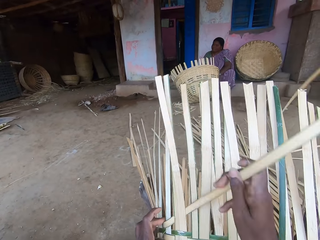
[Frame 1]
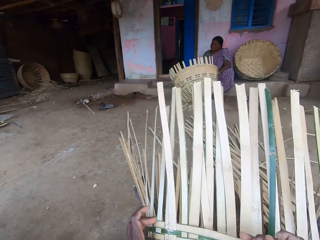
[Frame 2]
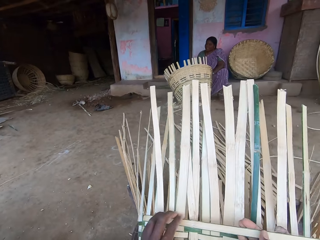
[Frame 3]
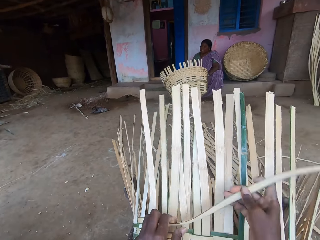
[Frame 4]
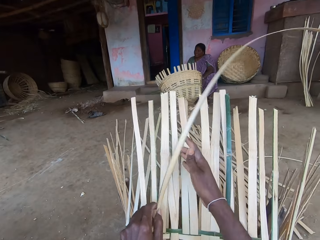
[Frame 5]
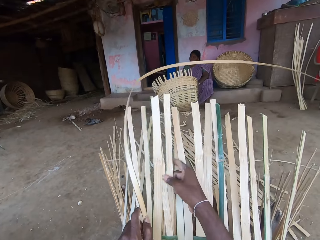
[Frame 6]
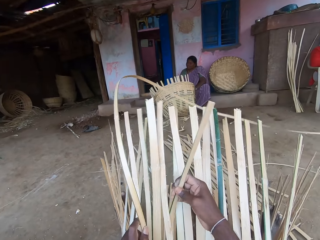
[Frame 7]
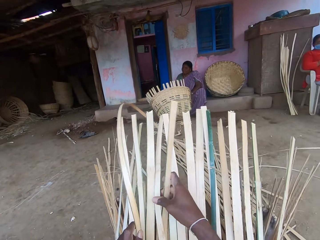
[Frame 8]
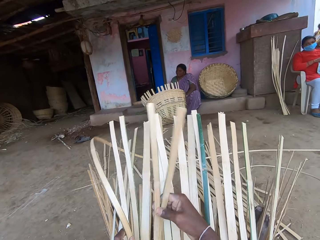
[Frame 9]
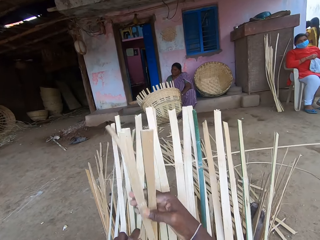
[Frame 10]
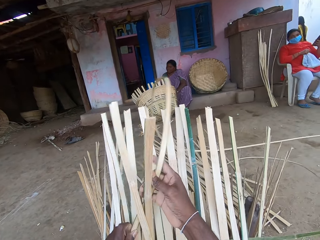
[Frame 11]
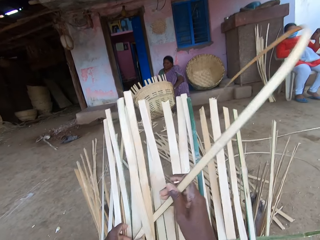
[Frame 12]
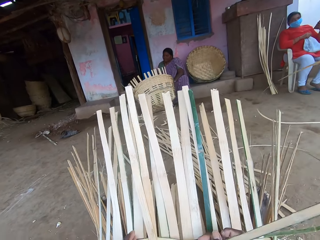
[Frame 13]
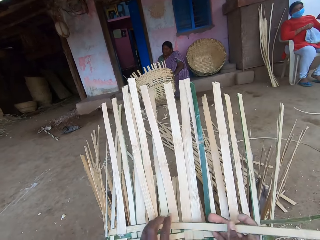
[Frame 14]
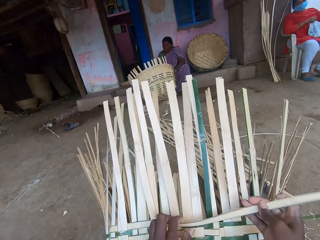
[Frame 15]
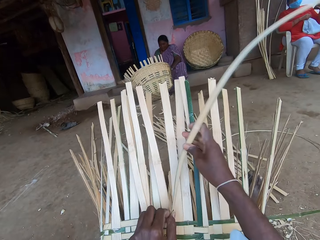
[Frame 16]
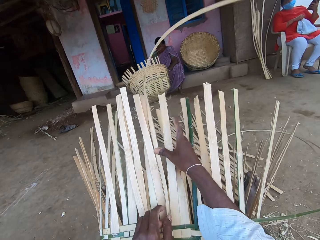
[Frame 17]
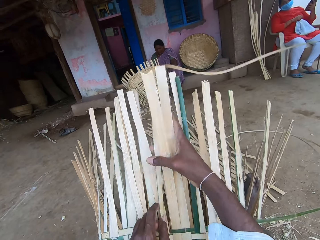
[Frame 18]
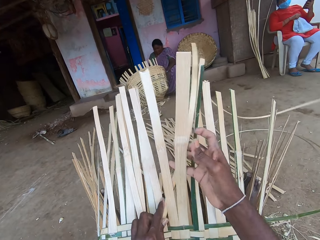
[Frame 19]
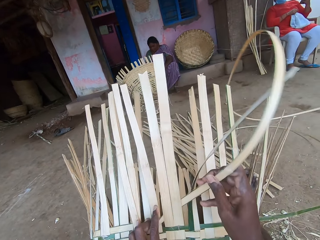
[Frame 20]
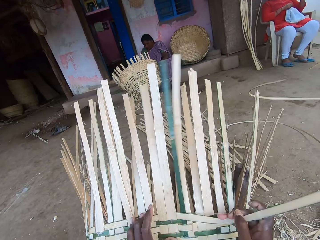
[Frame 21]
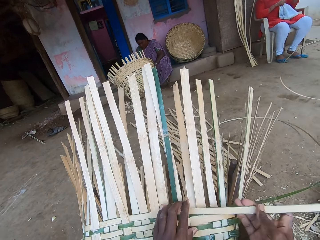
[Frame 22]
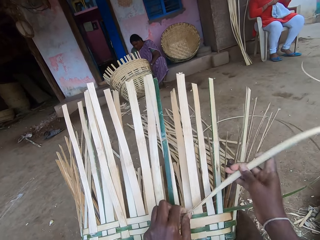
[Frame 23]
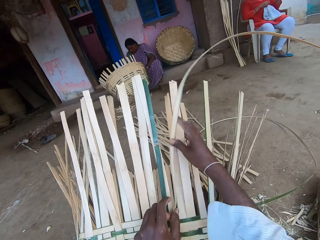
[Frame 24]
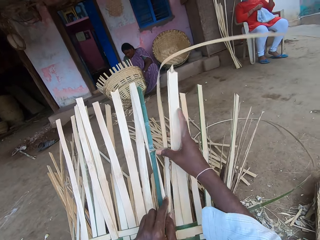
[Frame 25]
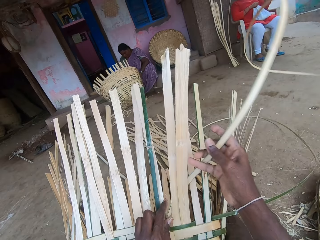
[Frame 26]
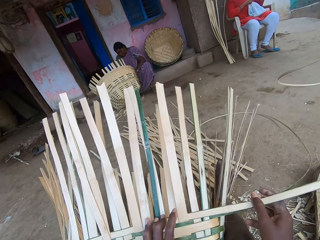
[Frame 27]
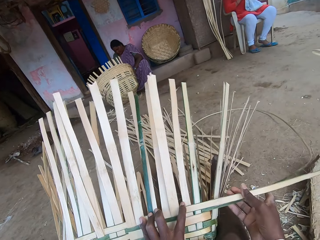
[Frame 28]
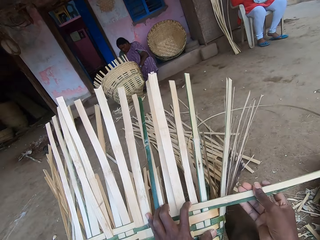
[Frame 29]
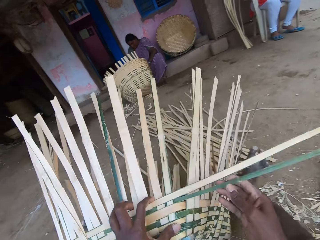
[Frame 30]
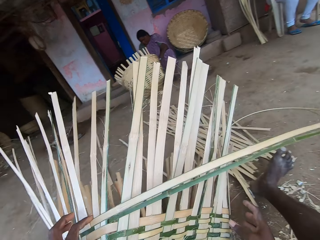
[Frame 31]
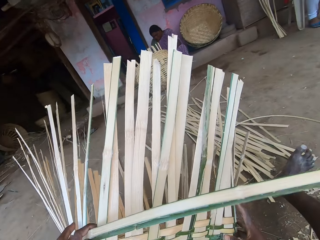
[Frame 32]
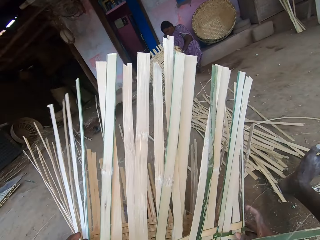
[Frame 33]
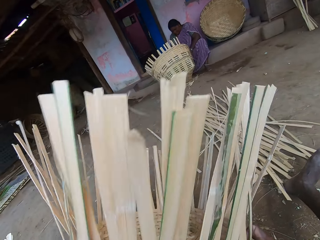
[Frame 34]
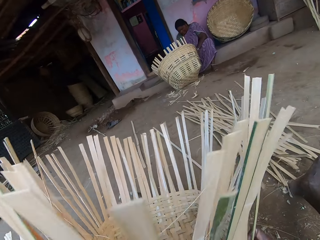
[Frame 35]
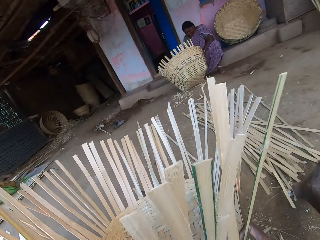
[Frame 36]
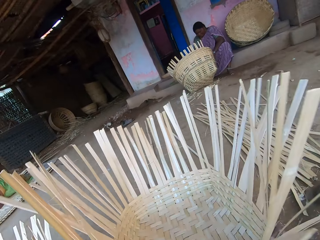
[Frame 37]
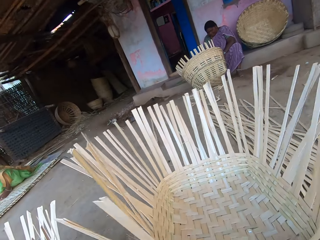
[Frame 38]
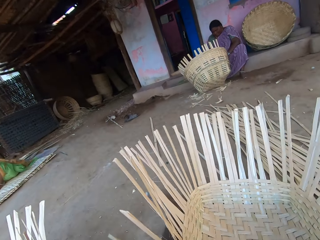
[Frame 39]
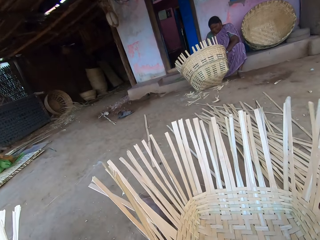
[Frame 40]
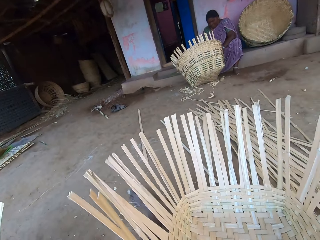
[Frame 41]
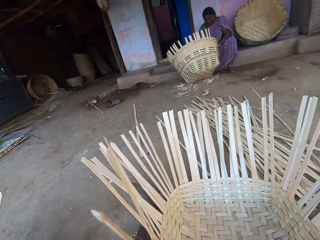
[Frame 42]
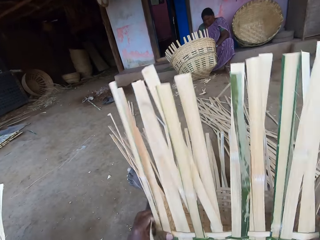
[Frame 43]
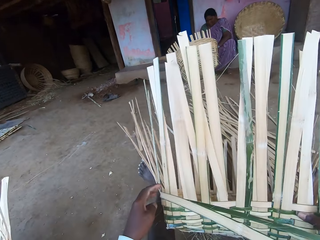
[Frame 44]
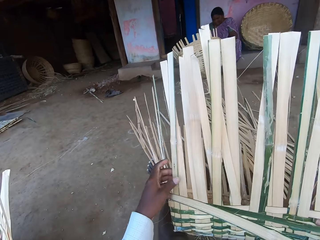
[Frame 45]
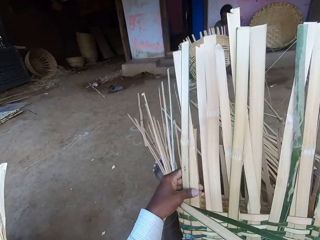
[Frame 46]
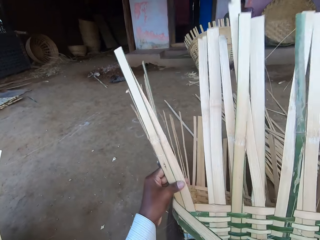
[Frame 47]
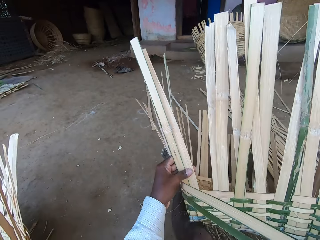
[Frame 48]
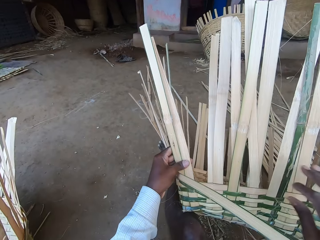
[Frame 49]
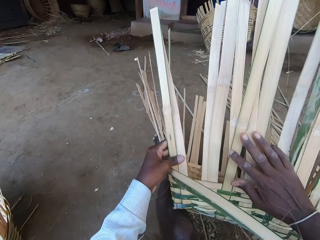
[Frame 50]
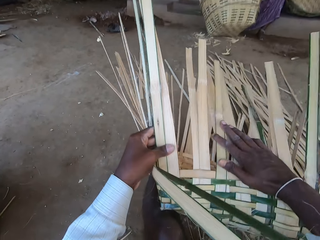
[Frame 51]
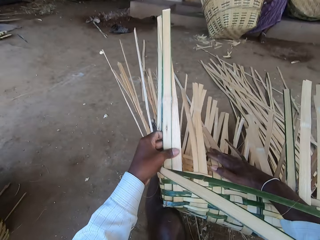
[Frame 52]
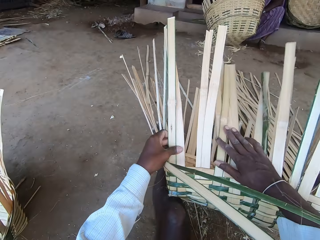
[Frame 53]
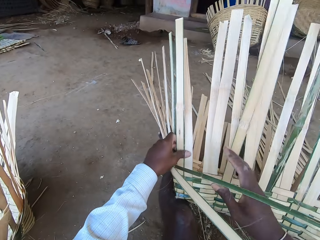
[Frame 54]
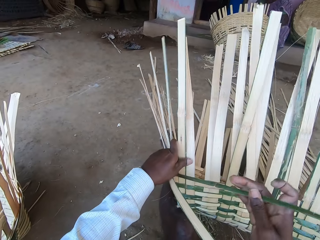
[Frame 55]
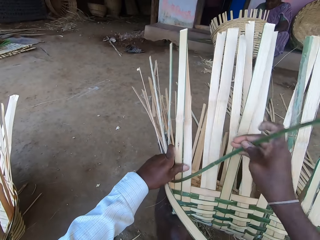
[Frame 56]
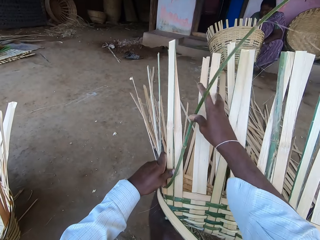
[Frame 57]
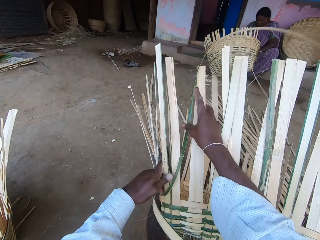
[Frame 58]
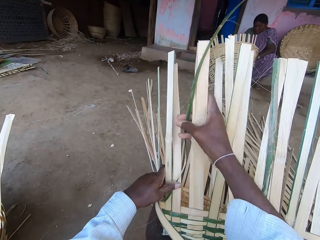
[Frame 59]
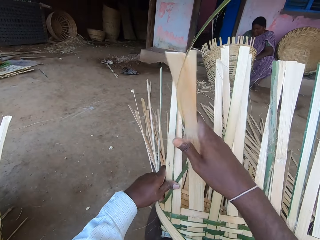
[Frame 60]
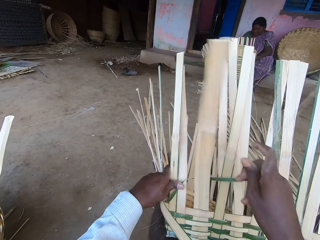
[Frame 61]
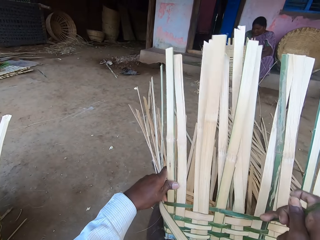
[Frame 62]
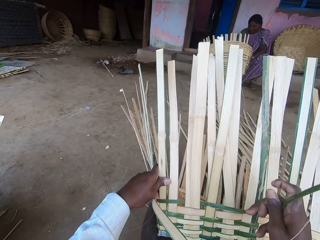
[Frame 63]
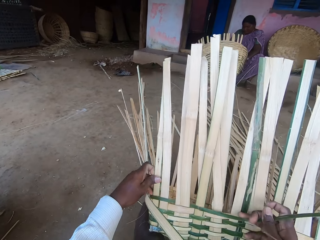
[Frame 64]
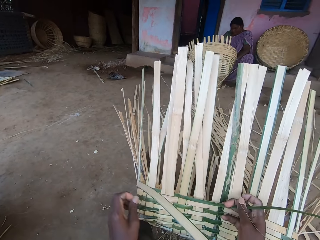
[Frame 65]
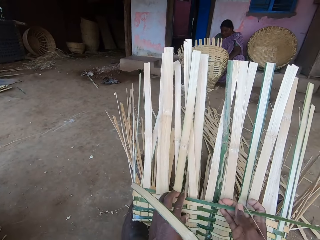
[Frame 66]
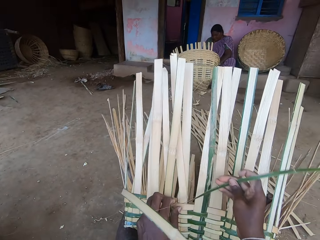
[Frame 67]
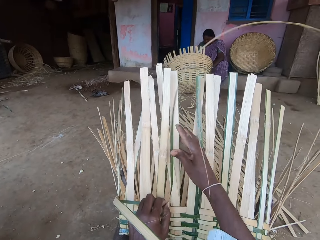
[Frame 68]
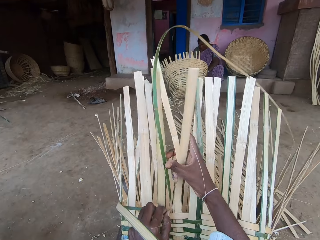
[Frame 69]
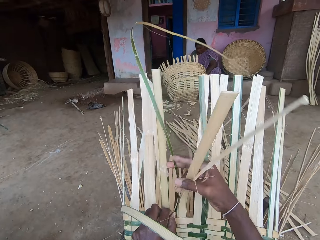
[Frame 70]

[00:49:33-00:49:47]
The camera wearer weaves a basket. He turns the basket around with both hands. He weaves the basket. He pushes the basket down with his right hand. He straightens the basket.

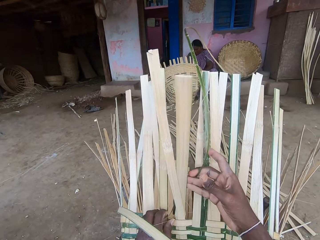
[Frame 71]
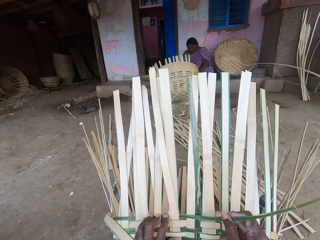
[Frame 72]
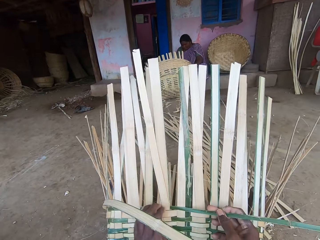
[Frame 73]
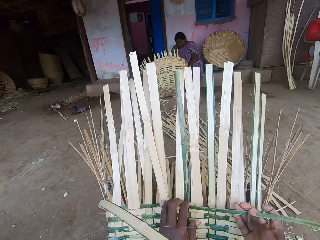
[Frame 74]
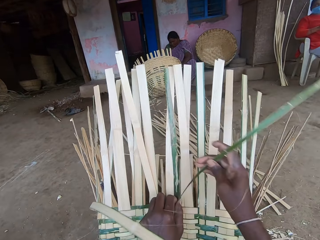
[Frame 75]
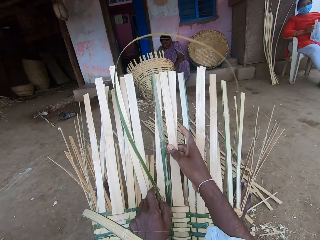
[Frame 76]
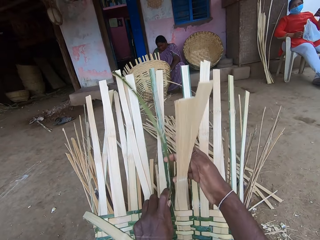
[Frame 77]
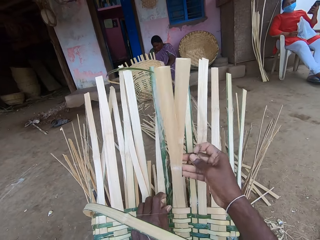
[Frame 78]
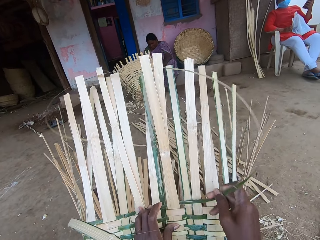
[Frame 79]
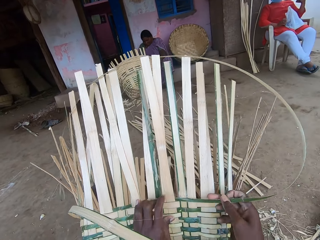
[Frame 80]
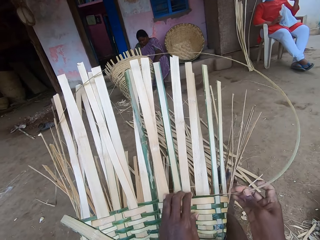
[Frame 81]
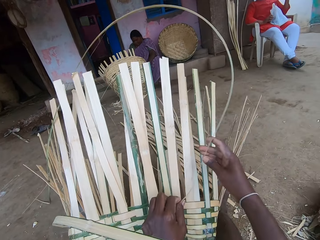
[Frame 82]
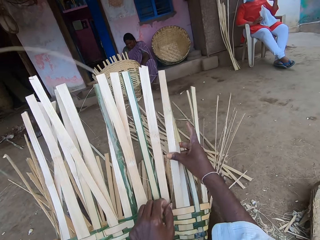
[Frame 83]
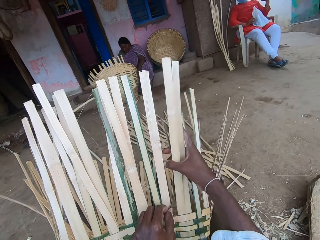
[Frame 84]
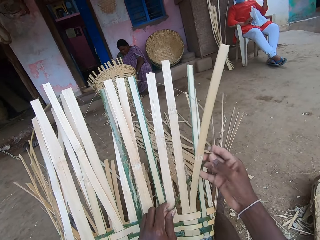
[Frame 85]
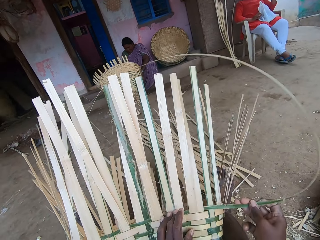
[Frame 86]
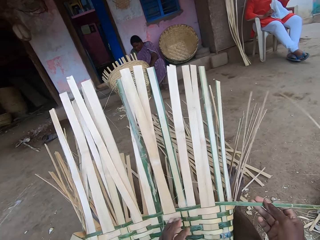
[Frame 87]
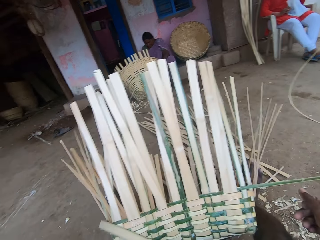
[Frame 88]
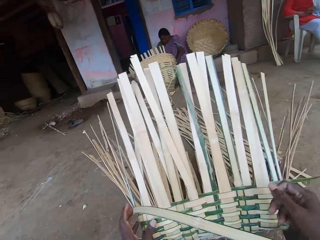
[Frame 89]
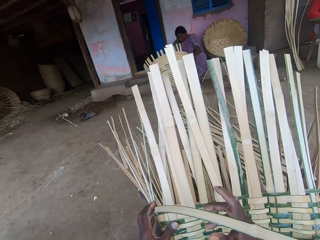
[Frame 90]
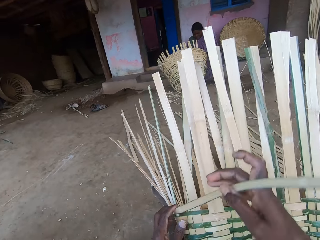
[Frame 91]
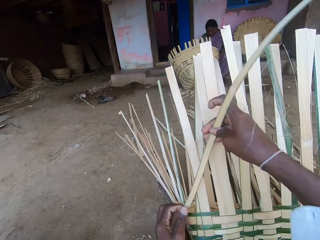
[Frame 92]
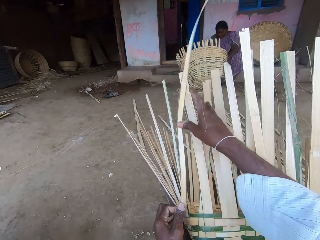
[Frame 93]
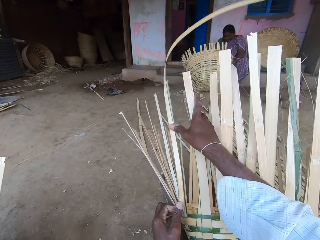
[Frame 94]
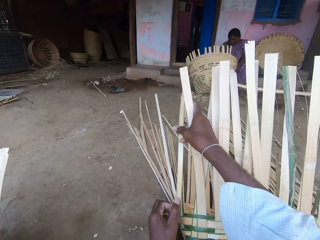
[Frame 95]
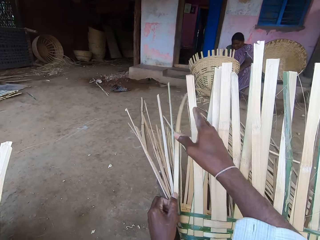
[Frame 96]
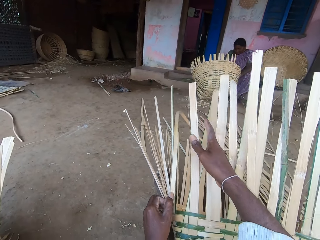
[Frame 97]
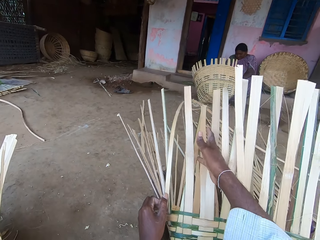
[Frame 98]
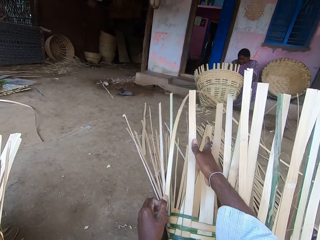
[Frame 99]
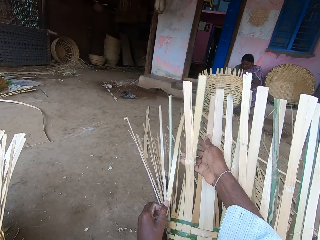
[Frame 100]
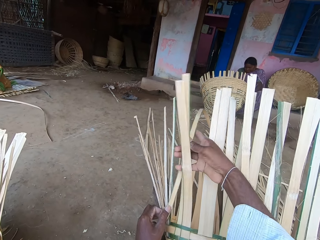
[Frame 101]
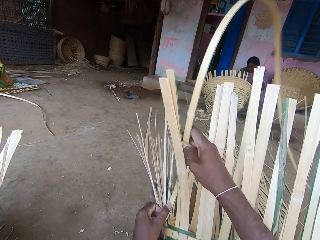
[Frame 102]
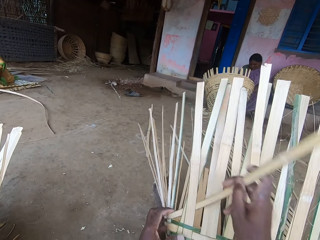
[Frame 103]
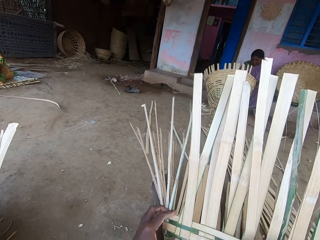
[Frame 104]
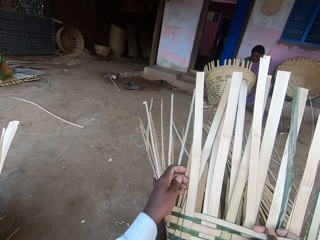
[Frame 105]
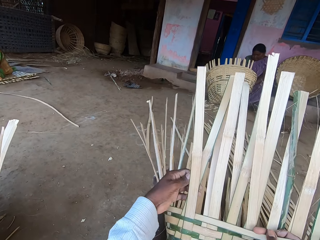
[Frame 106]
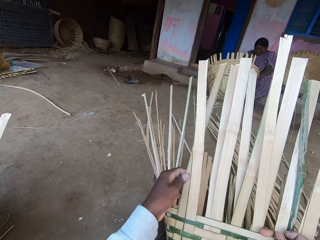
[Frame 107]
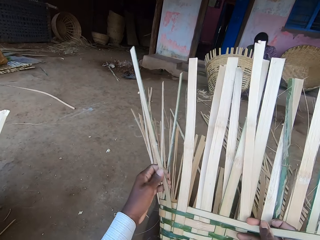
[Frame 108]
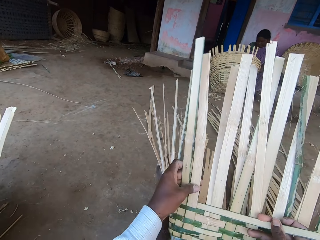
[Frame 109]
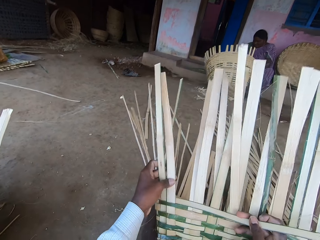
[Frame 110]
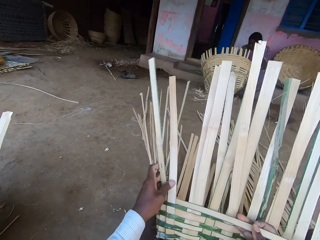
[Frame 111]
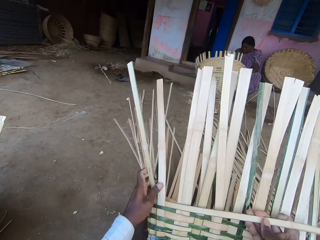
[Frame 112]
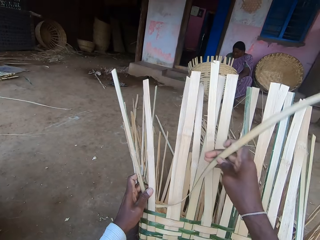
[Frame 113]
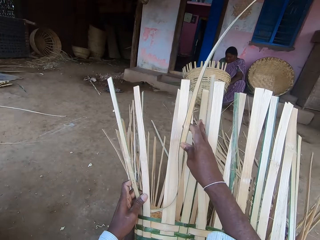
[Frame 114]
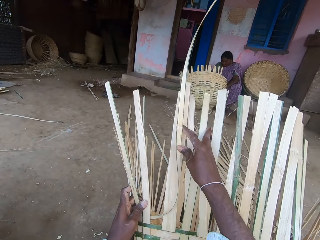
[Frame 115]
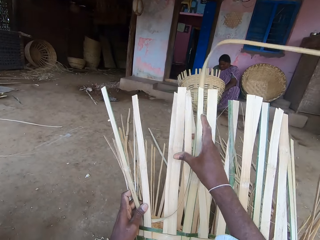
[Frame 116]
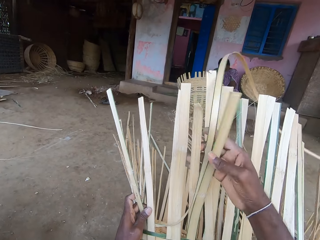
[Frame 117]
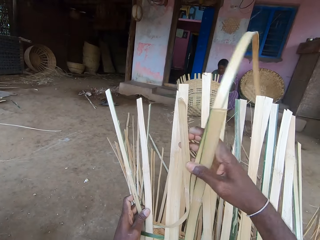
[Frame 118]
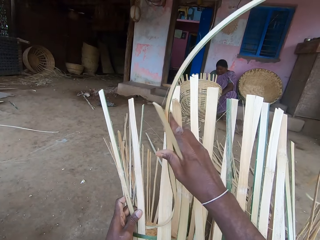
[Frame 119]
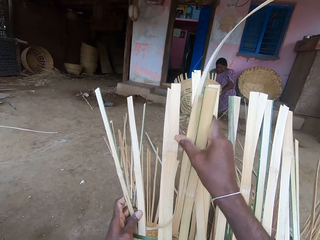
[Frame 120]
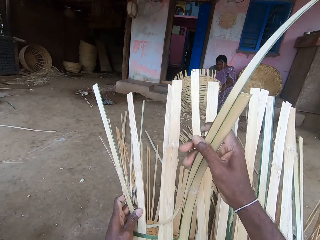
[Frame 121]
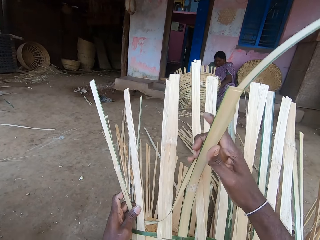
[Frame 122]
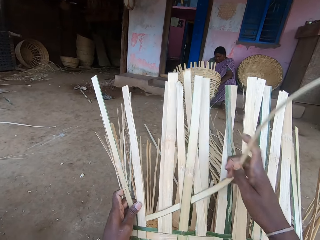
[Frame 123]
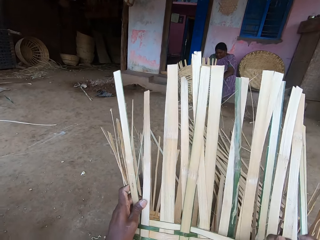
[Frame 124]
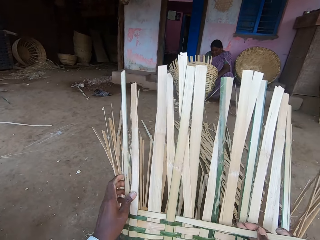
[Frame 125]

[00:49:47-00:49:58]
A person holds a polythene bag. The camera wearer weaves a basket.
